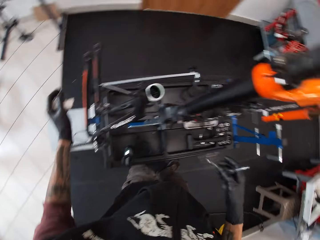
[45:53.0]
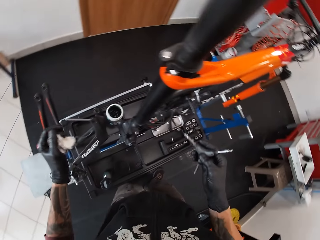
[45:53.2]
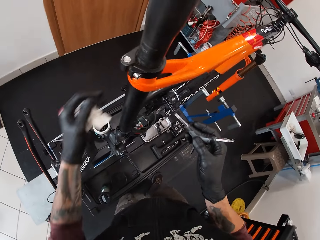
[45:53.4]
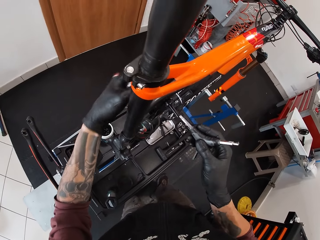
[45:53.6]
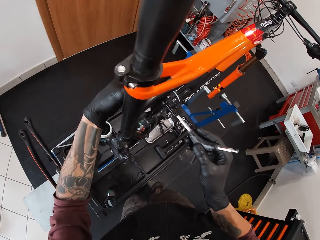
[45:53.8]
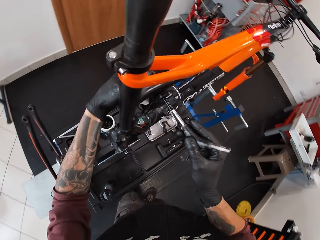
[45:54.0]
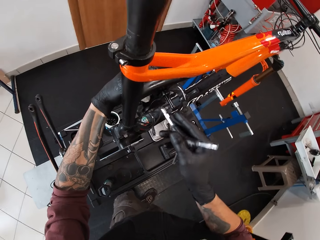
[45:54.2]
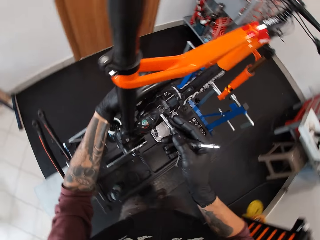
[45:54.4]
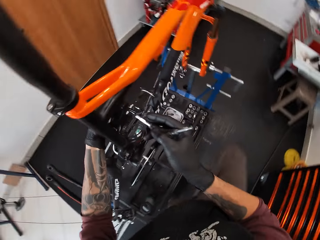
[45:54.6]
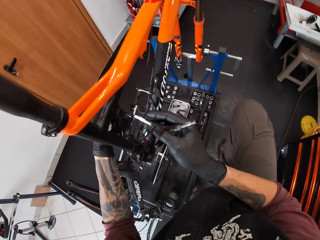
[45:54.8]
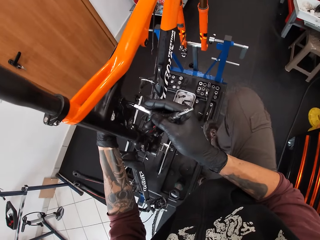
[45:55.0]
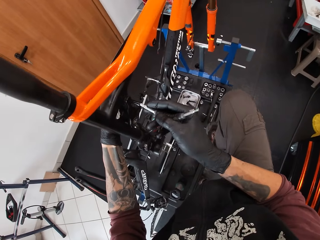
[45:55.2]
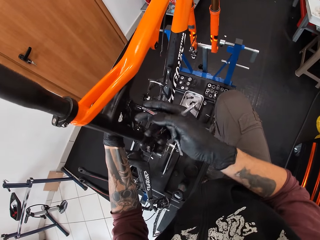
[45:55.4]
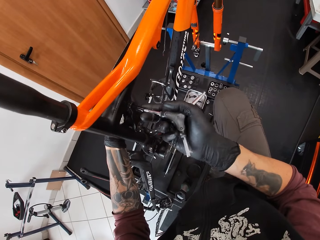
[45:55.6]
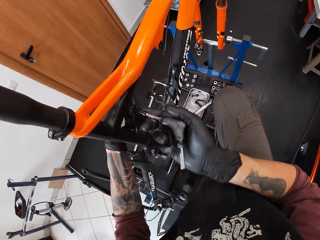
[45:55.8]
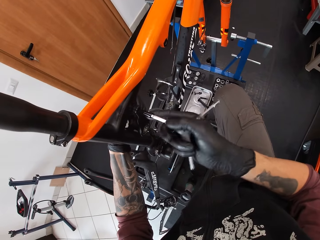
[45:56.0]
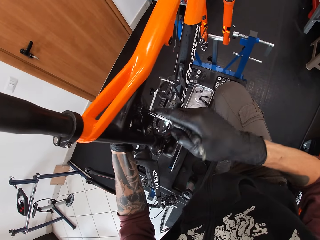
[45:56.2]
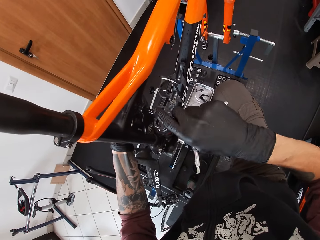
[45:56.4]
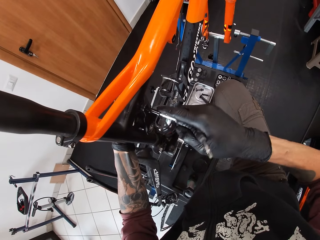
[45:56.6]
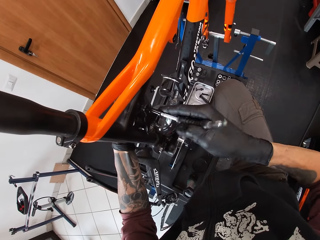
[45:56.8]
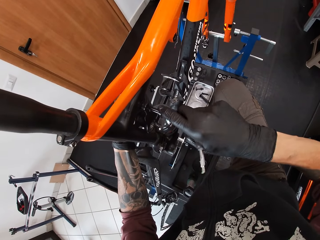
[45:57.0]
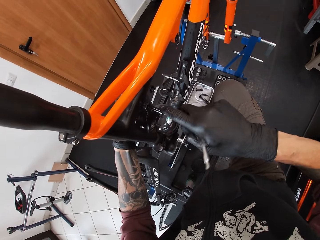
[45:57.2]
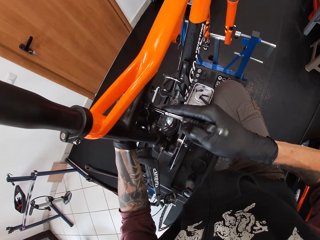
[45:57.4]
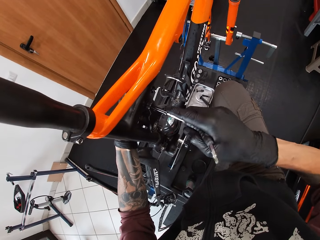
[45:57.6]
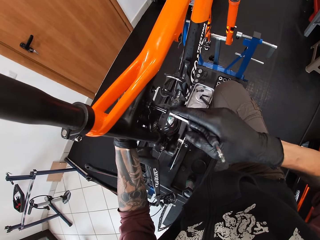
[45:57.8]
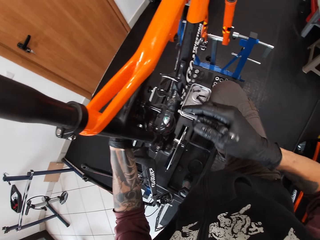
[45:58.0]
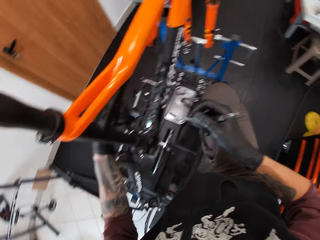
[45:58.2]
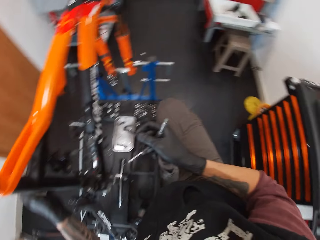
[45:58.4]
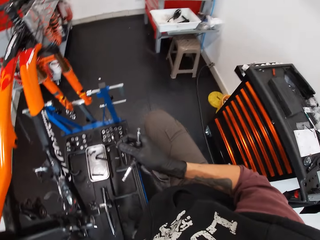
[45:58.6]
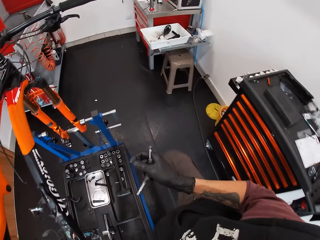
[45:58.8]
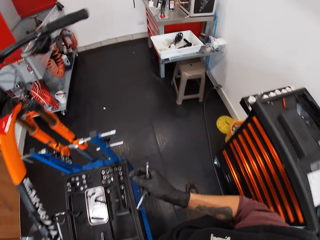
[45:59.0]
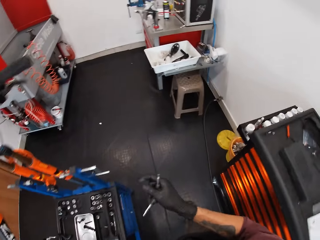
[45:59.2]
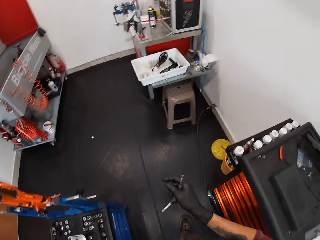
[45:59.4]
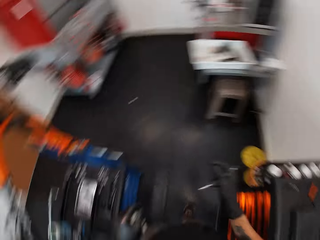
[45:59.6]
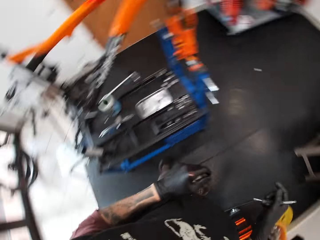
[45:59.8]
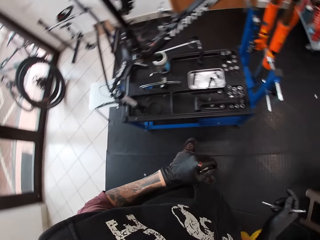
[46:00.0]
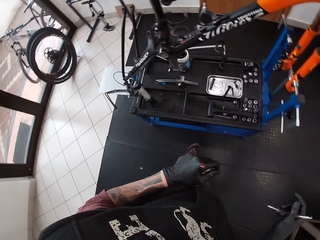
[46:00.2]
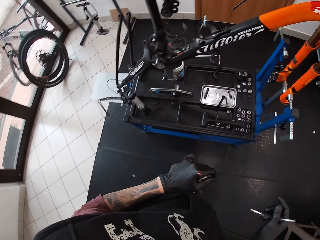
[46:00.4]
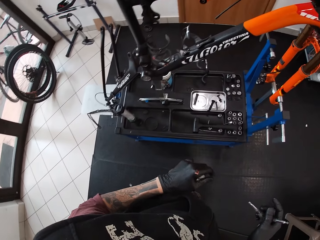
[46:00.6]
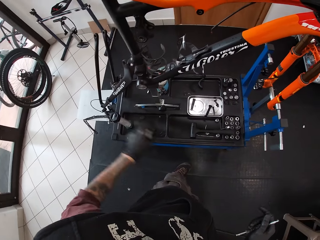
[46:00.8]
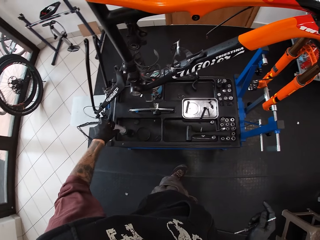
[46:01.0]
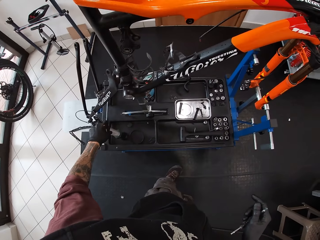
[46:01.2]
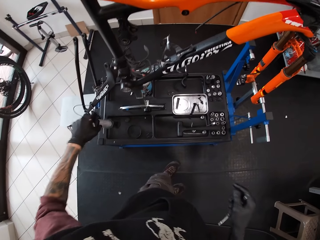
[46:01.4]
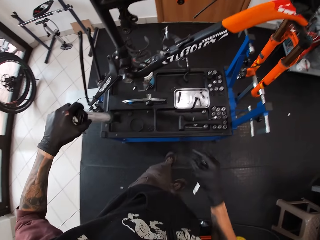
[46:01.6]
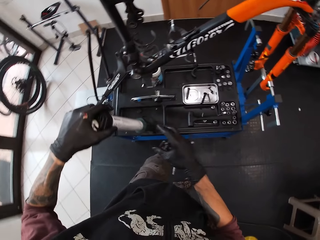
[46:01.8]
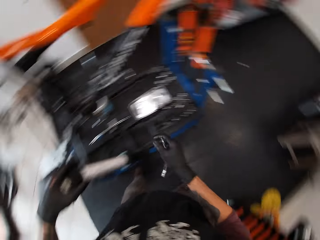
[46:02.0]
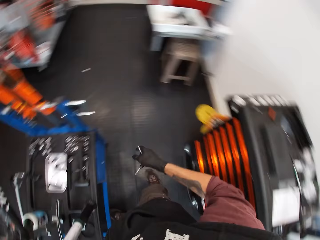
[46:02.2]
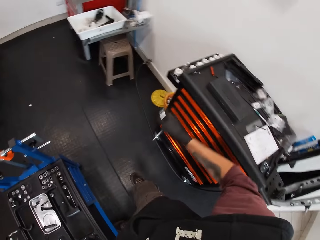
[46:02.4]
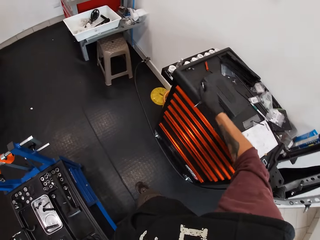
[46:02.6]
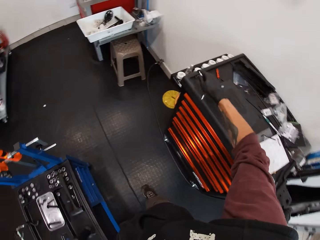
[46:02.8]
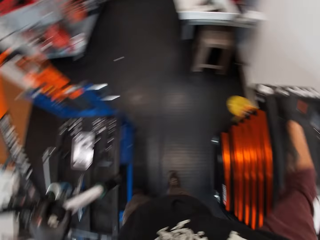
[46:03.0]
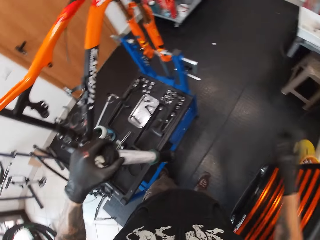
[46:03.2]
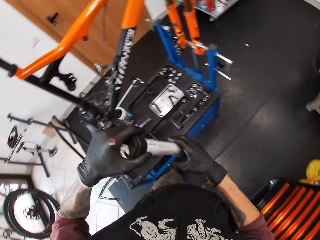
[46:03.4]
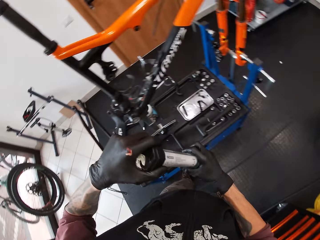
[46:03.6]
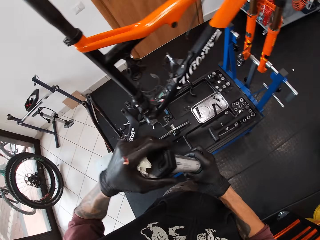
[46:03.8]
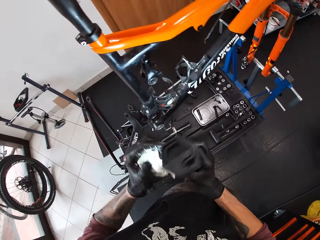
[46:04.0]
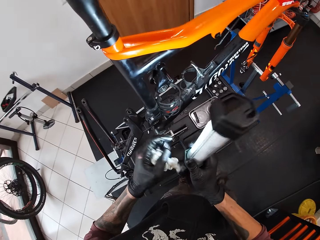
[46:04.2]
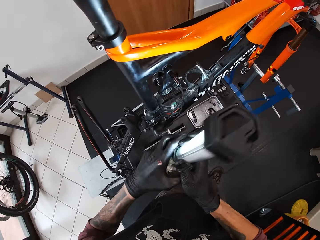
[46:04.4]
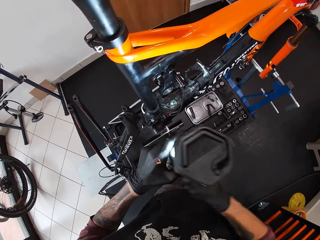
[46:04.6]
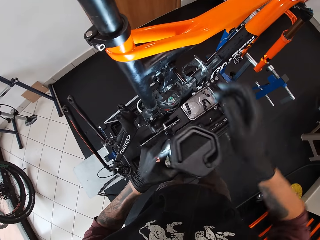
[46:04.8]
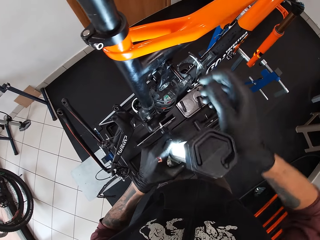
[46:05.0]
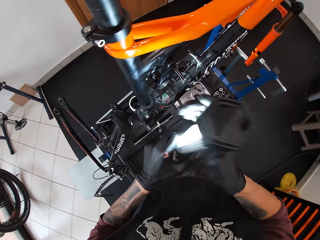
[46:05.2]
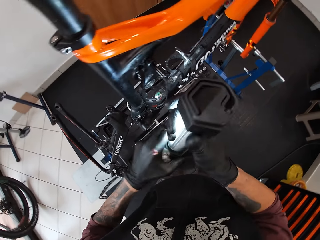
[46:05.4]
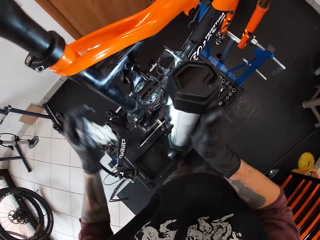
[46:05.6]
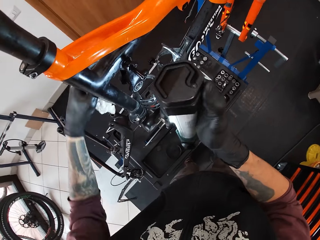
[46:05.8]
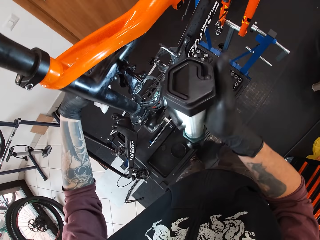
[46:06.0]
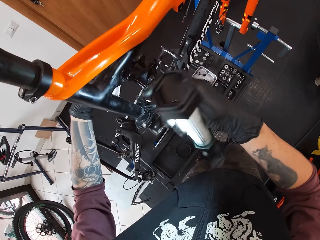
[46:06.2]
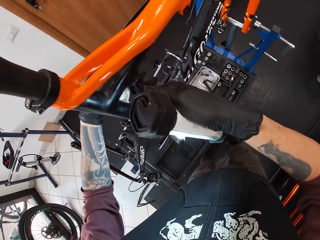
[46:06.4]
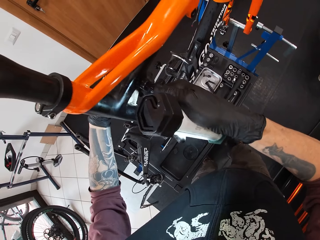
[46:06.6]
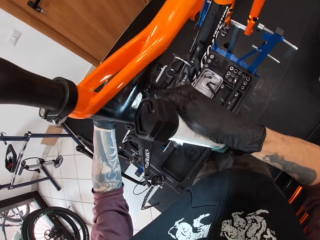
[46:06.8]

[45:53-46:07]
The camera wearer holds the bicycle. He screws the bolt with the screwdriver into the bicycle hole with his right hand. He looks around. He picks up the lamp or flashlight from the ground with his left hand. He drops the screwdriver in the tool box with his right hand. He transfers the flashlight to the right hand. He removes the screw from the bicycle.

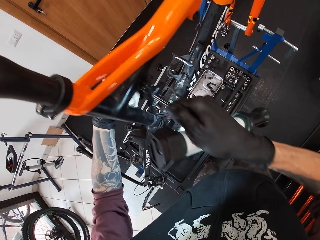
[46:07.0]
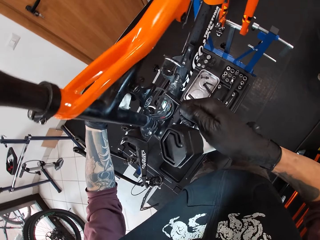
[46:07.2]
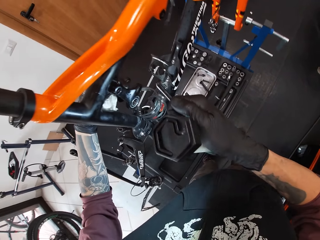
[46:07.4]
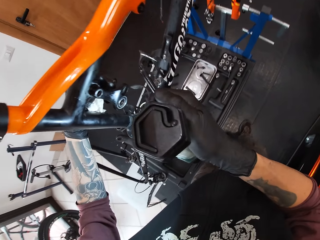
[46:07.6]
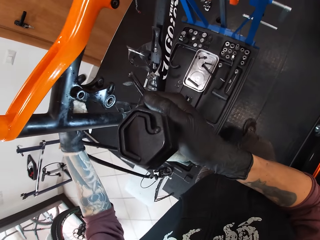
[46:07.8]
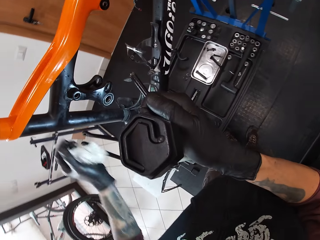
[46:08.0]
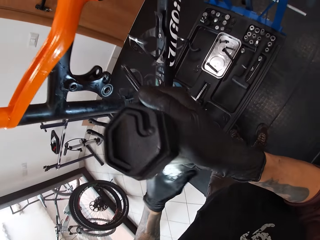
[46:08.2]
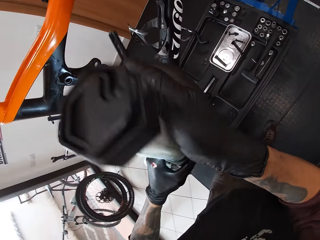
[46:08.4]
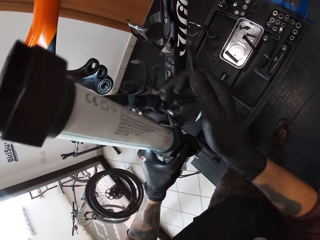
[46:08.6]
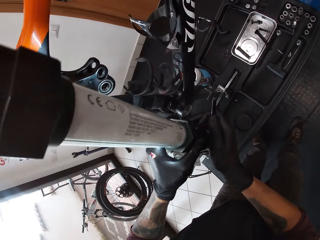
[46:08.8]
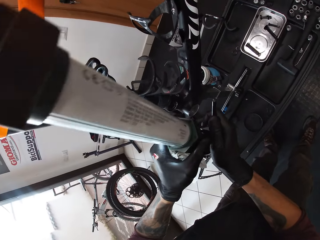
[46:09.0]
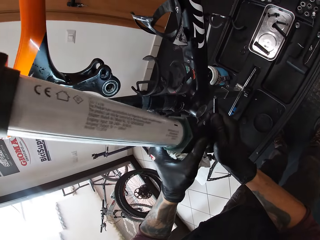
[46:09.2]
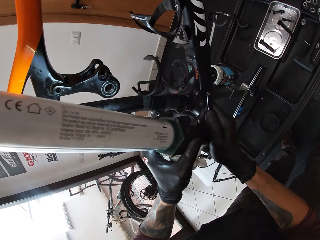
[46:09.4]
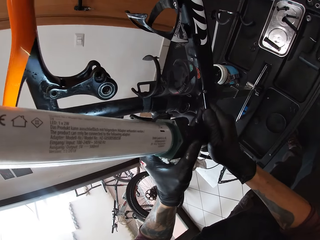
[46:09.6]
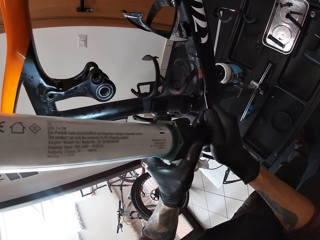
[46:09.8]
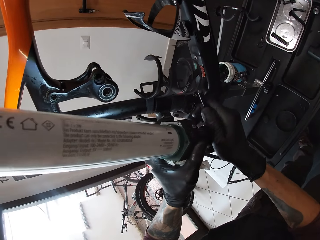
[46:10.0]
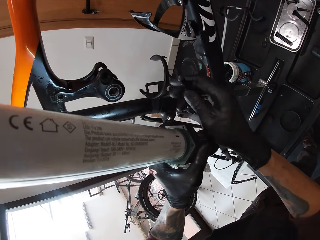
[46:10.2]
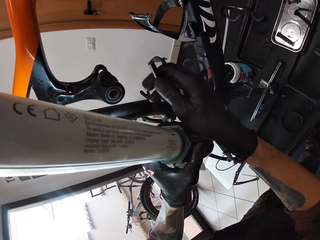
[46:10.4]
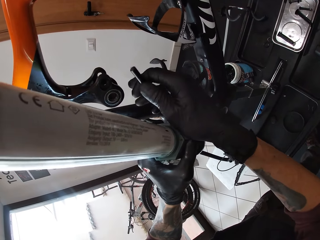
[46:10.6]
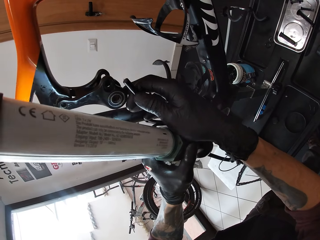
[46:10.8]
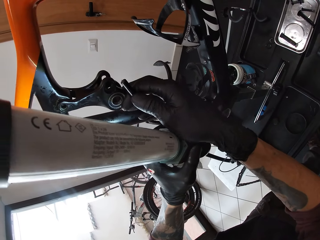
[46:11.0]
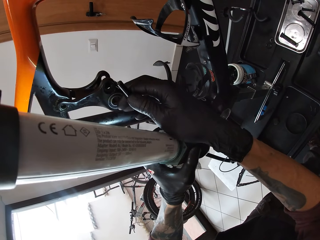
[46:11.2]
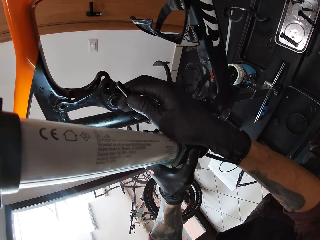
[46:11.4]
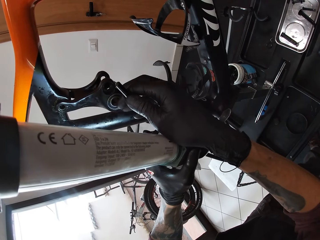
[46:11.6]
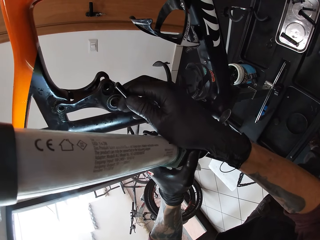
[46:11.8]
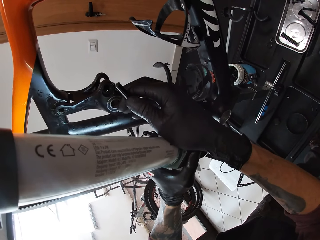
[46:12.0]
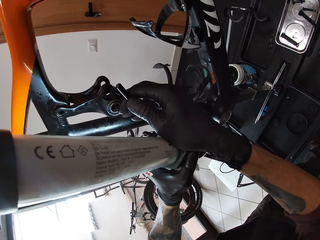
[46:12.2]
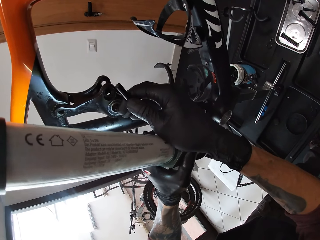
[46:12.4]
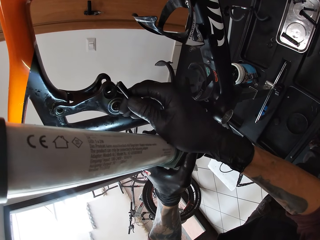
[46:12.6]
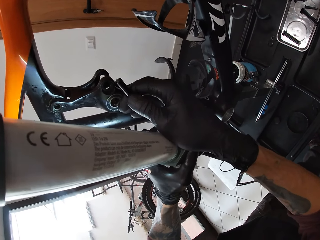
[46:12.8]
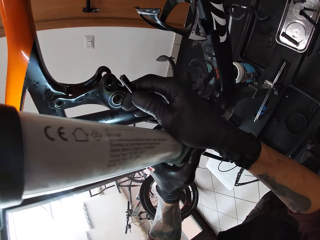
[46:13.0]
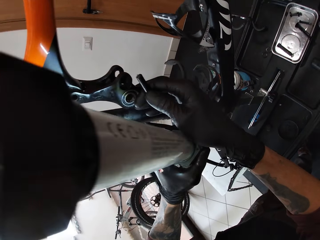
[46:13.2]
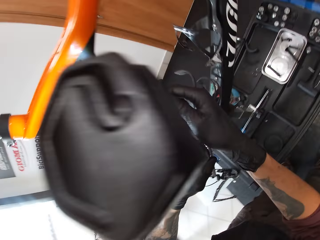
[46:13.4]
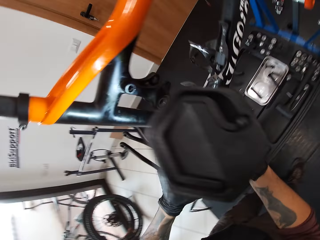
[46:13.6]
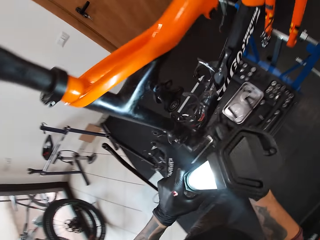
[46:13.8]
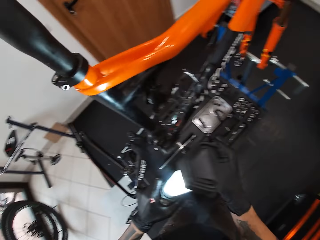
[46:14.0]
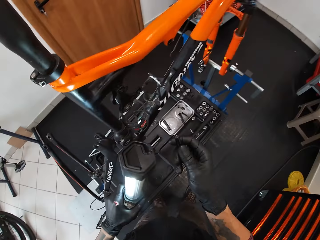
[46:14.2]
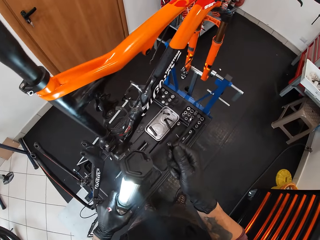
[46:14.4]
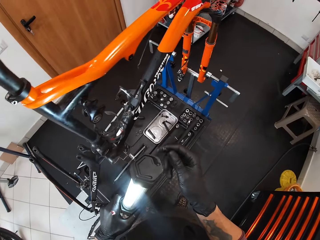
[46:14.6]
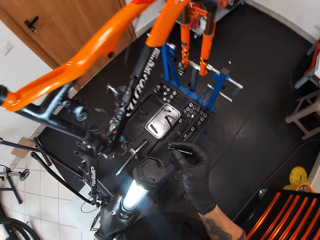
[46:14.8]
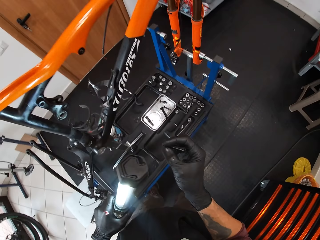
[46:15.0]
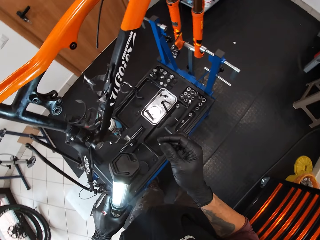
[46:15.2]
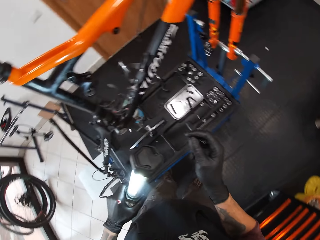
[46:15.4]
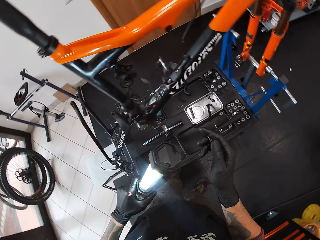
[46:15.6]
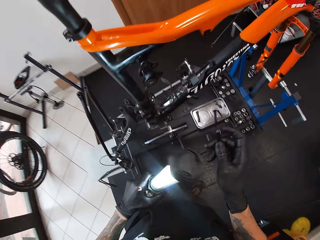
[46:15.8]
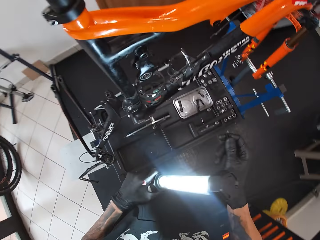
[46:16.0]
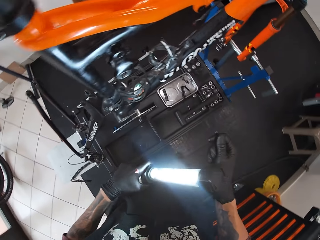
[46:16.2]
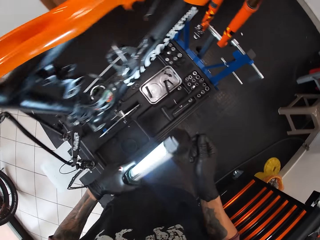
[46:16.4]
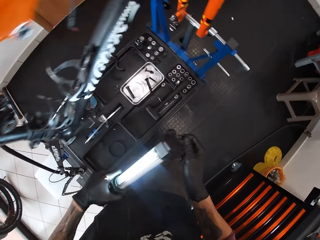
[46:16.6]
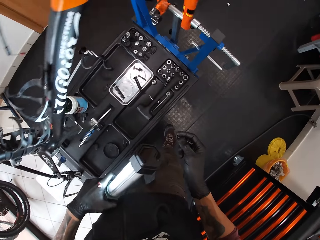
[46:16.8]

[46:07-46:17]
The camera wearer holds the flashlight with both hands.
